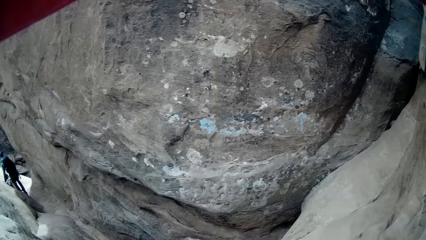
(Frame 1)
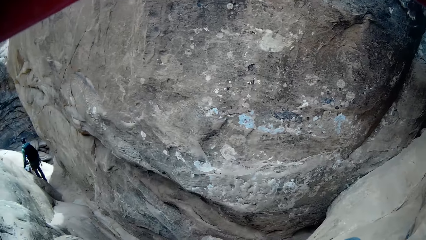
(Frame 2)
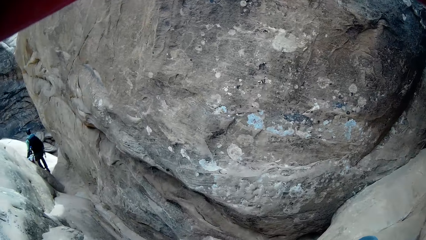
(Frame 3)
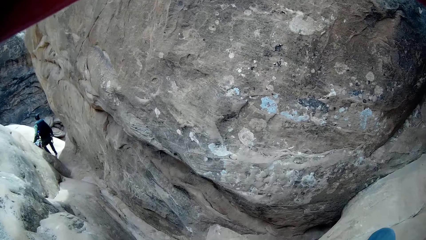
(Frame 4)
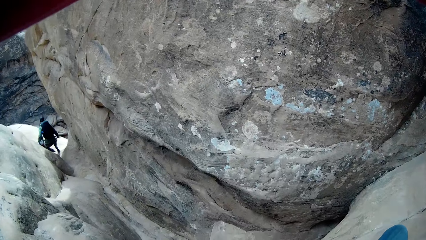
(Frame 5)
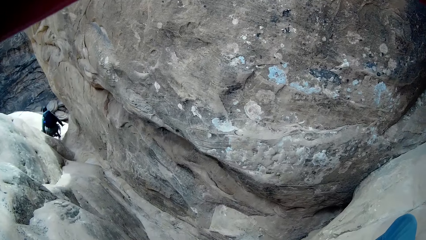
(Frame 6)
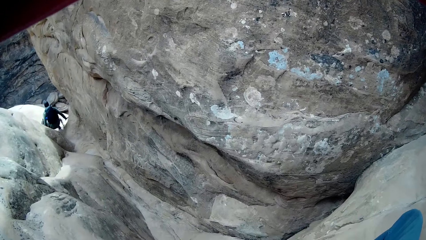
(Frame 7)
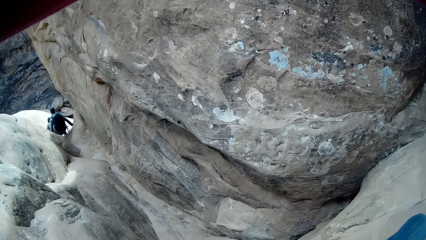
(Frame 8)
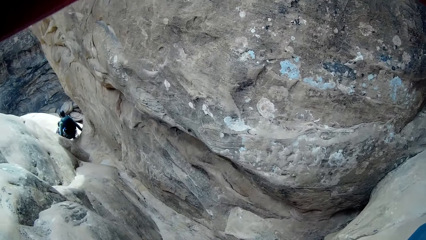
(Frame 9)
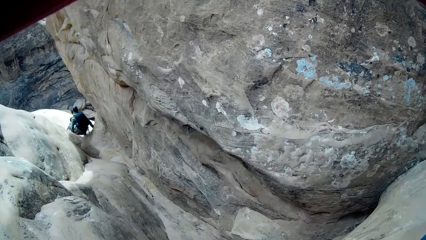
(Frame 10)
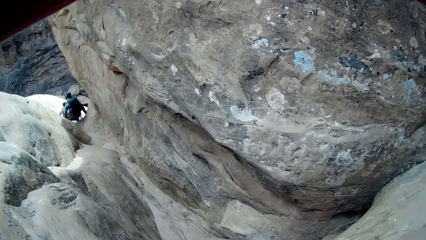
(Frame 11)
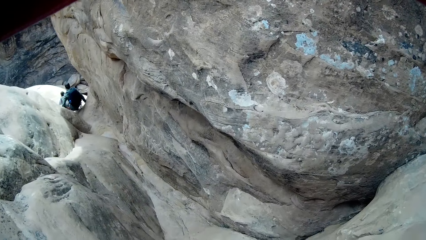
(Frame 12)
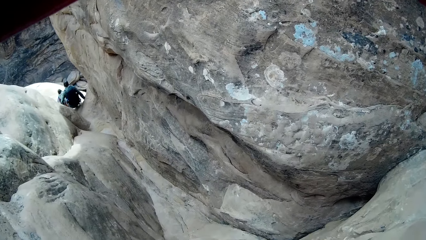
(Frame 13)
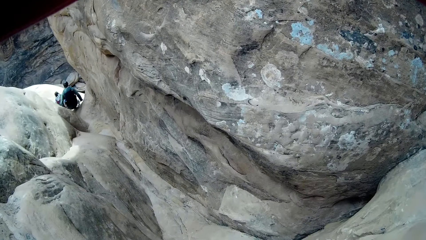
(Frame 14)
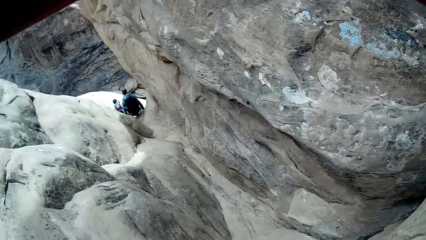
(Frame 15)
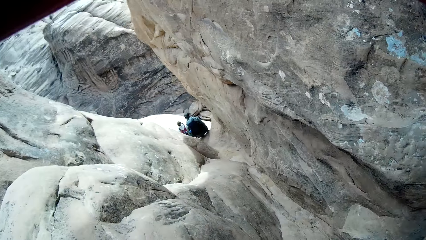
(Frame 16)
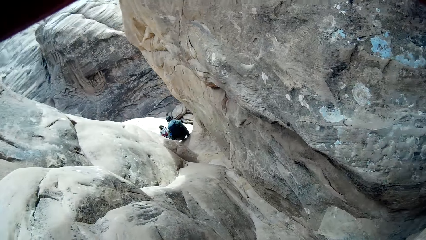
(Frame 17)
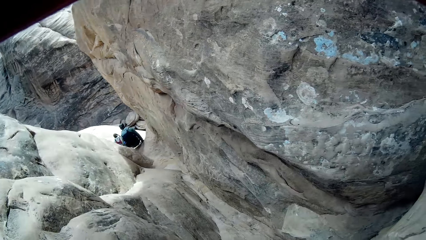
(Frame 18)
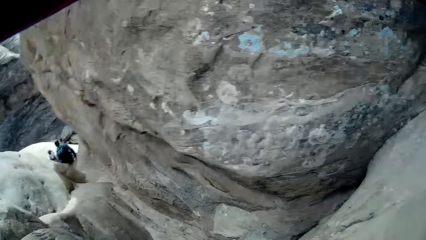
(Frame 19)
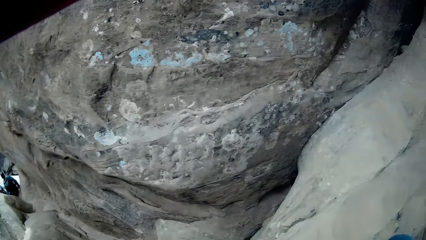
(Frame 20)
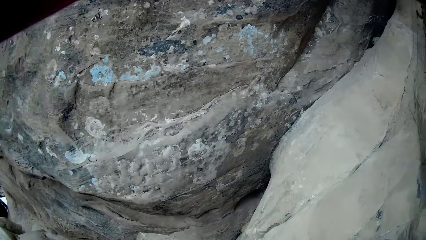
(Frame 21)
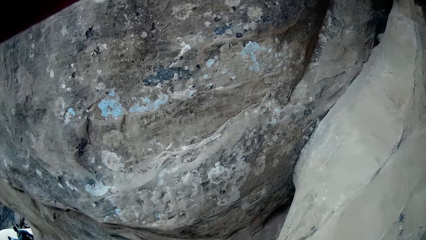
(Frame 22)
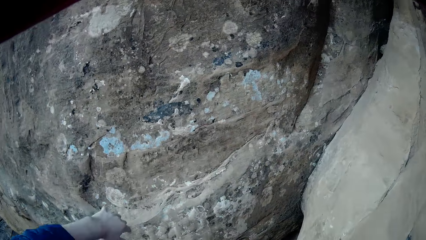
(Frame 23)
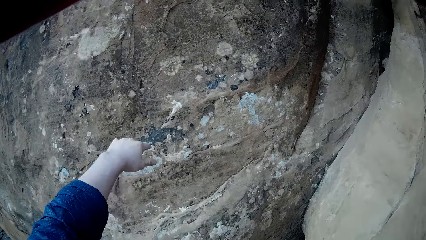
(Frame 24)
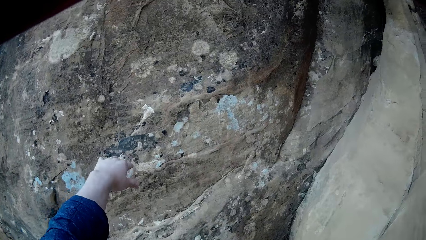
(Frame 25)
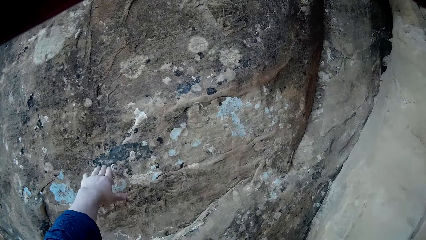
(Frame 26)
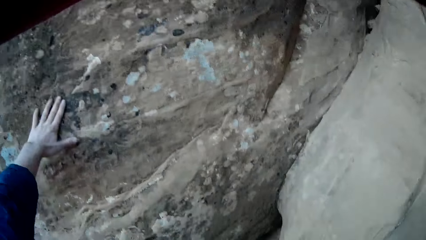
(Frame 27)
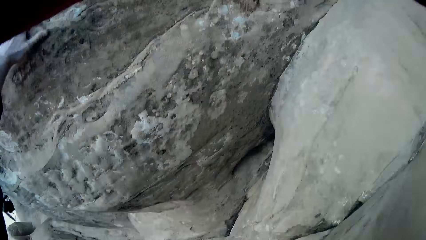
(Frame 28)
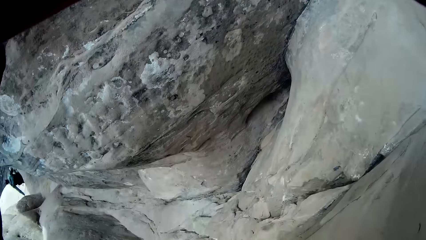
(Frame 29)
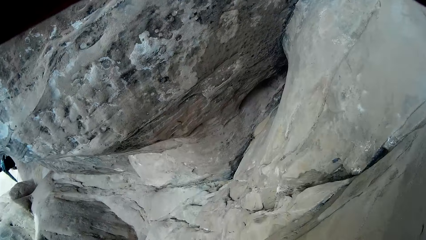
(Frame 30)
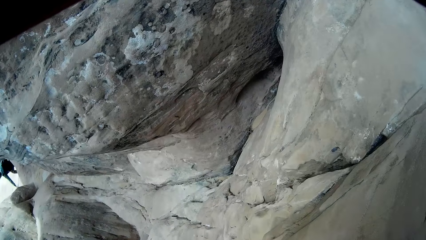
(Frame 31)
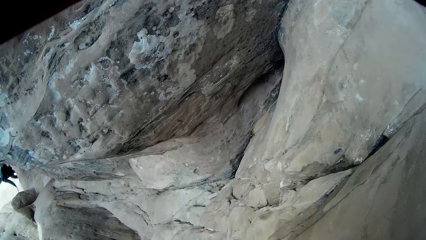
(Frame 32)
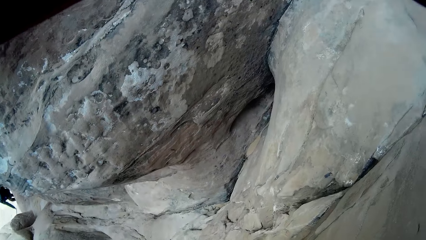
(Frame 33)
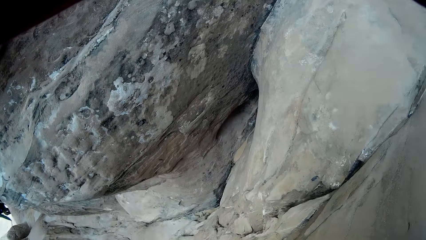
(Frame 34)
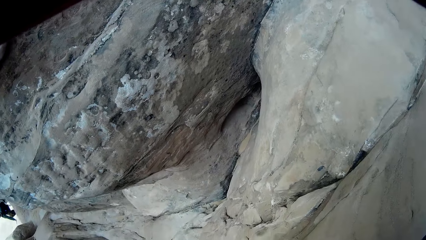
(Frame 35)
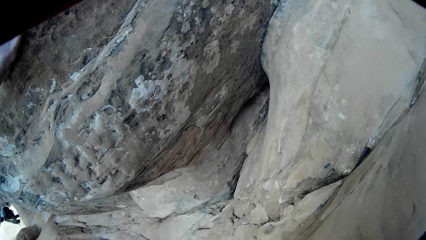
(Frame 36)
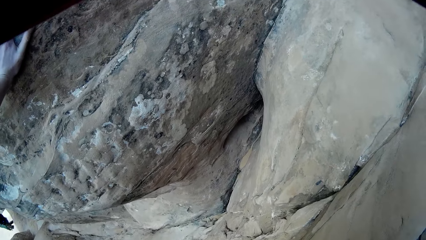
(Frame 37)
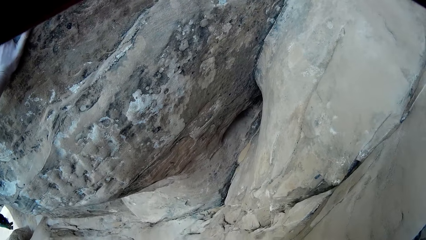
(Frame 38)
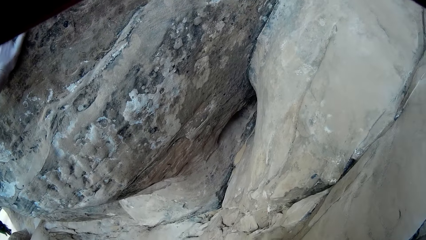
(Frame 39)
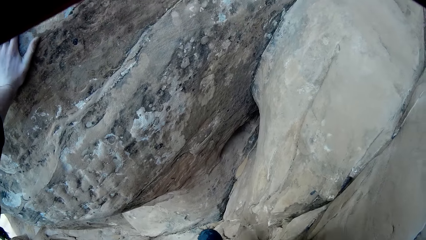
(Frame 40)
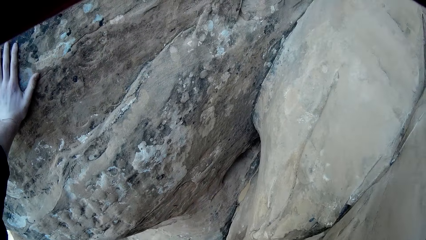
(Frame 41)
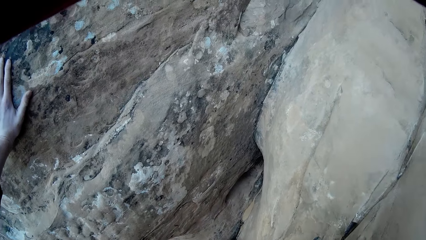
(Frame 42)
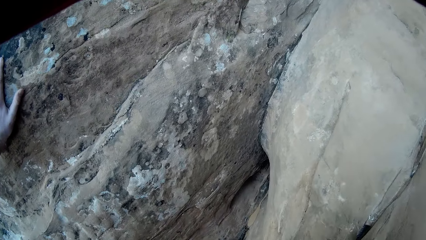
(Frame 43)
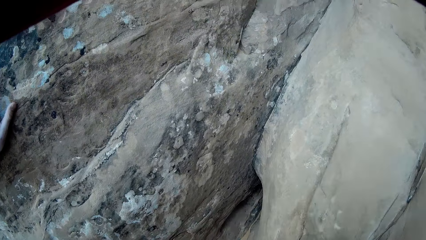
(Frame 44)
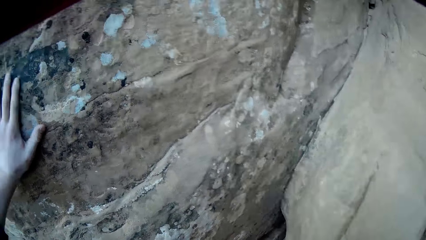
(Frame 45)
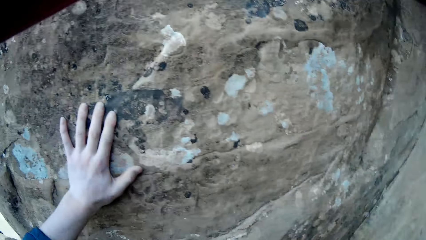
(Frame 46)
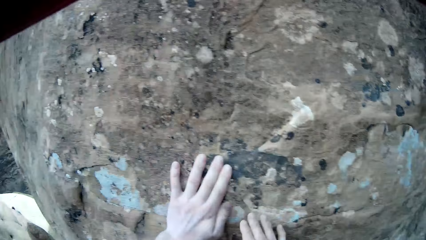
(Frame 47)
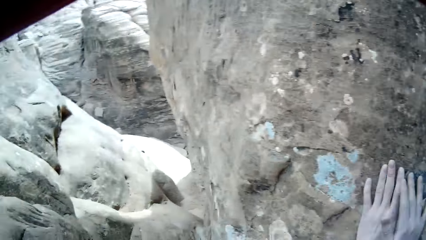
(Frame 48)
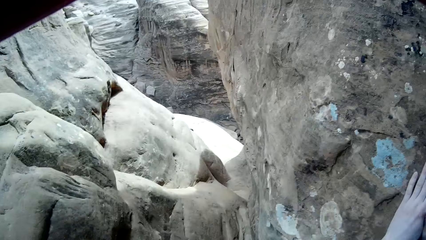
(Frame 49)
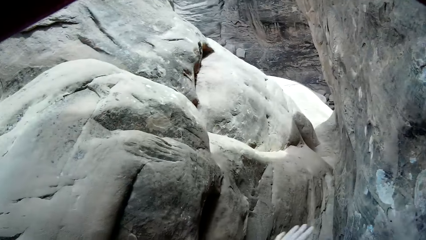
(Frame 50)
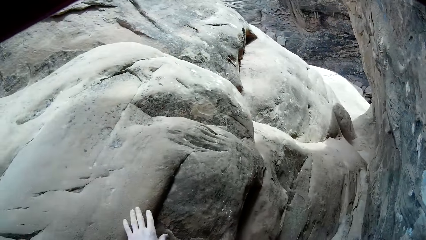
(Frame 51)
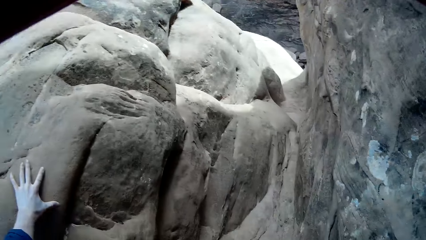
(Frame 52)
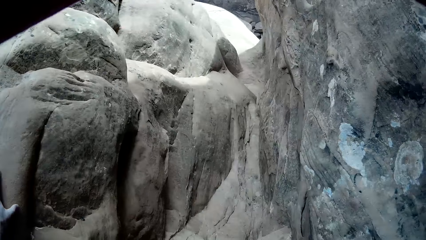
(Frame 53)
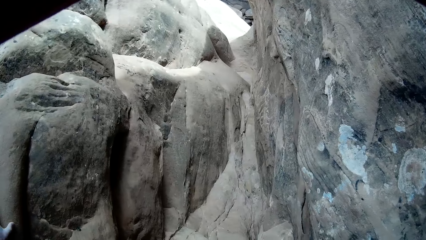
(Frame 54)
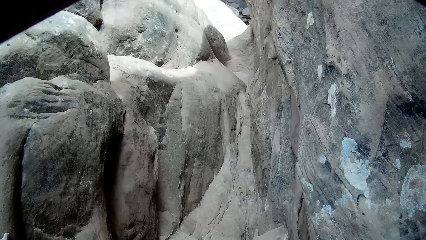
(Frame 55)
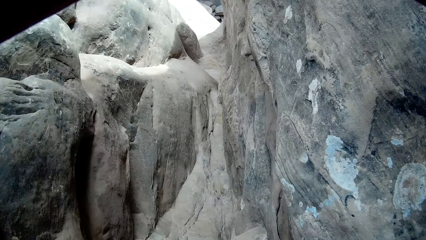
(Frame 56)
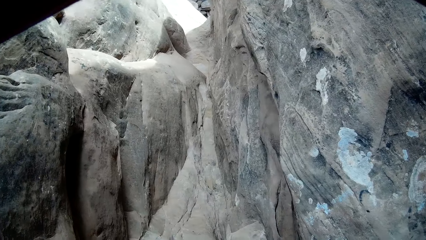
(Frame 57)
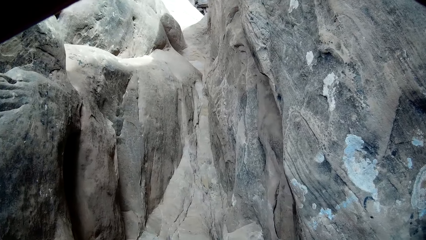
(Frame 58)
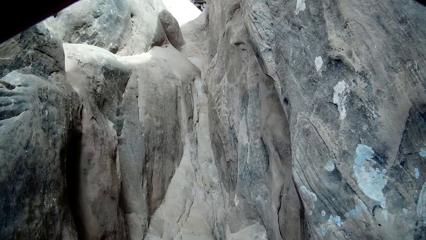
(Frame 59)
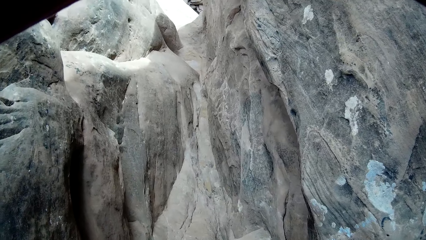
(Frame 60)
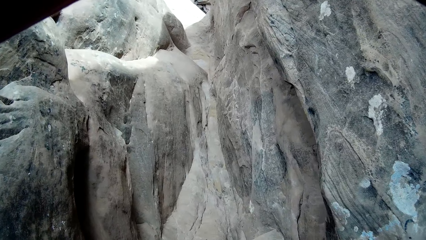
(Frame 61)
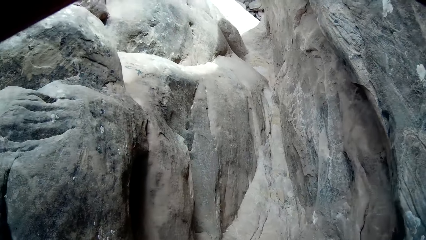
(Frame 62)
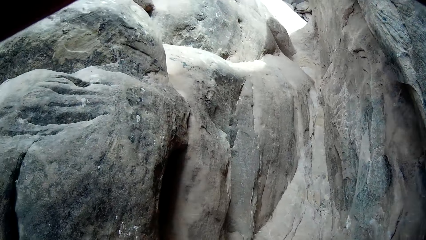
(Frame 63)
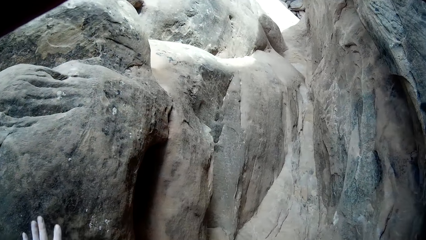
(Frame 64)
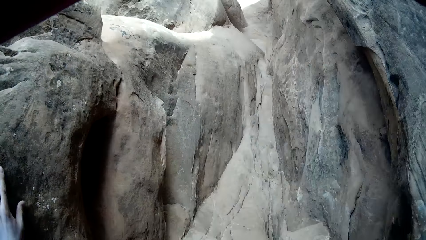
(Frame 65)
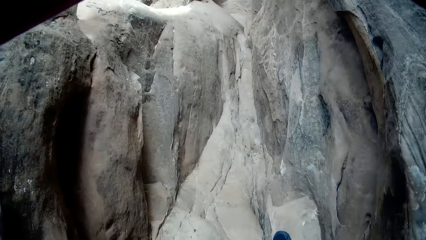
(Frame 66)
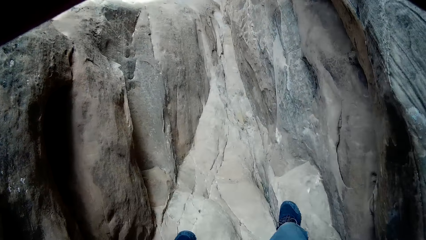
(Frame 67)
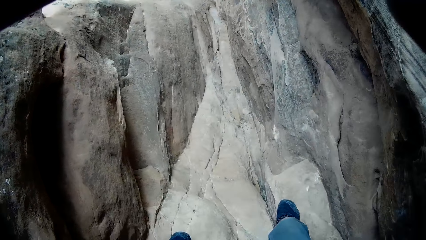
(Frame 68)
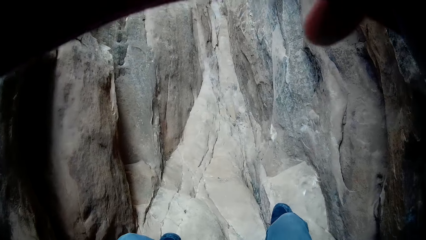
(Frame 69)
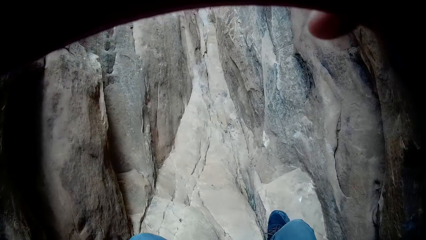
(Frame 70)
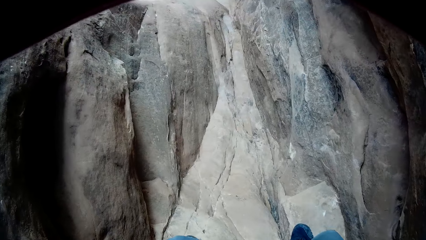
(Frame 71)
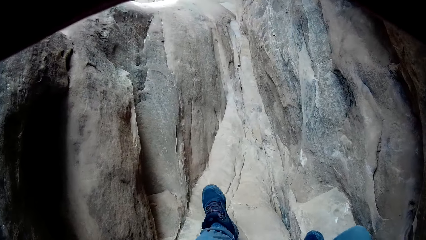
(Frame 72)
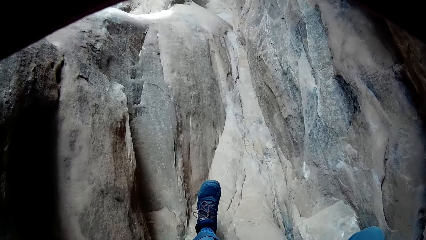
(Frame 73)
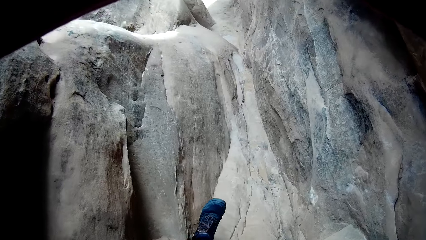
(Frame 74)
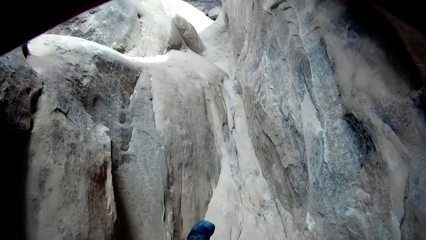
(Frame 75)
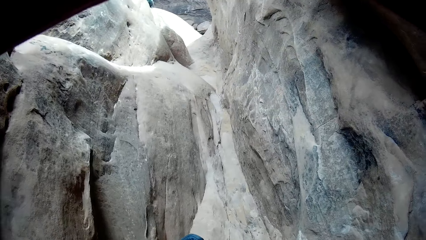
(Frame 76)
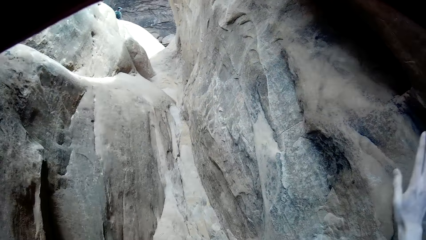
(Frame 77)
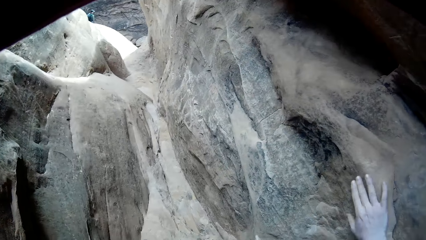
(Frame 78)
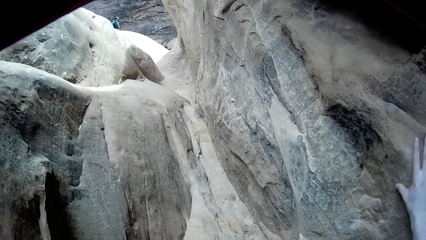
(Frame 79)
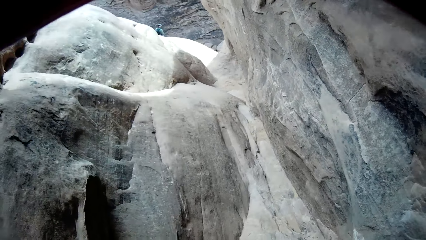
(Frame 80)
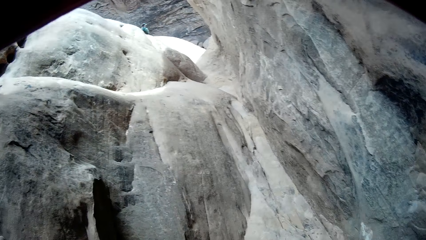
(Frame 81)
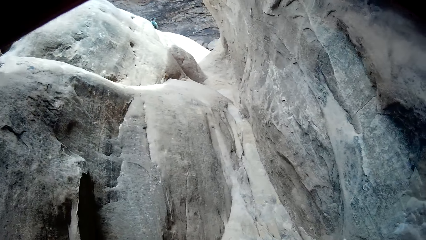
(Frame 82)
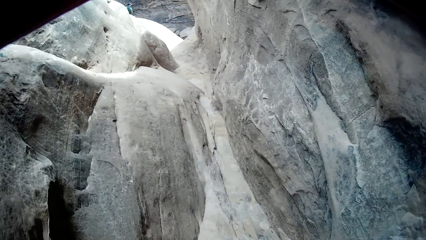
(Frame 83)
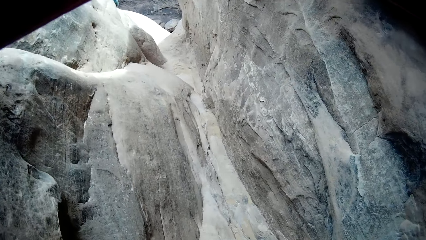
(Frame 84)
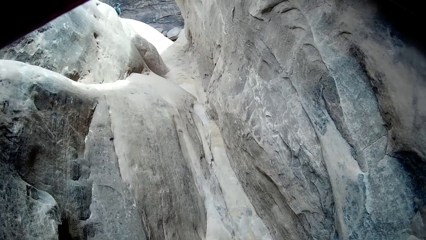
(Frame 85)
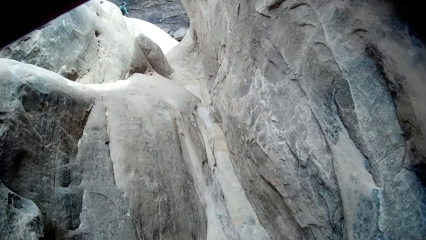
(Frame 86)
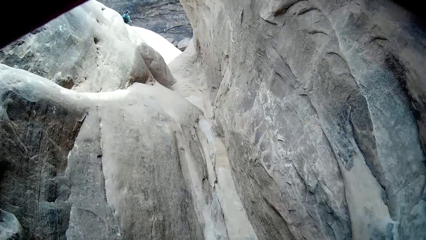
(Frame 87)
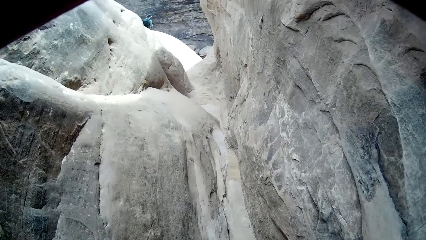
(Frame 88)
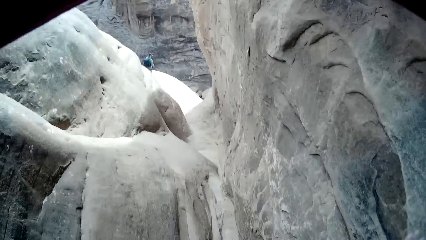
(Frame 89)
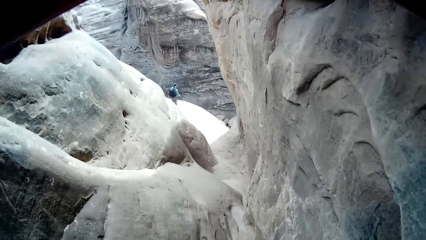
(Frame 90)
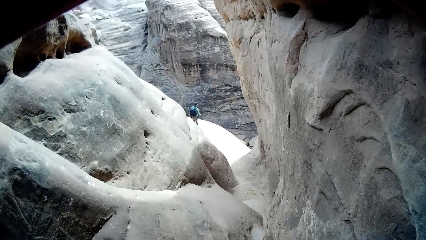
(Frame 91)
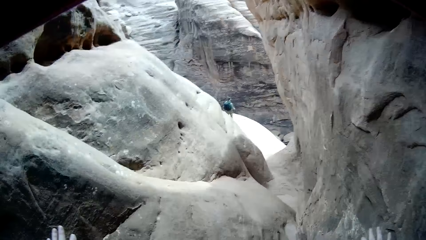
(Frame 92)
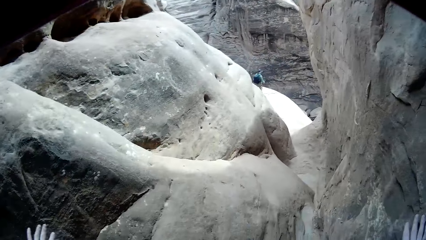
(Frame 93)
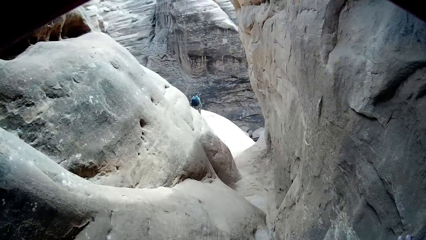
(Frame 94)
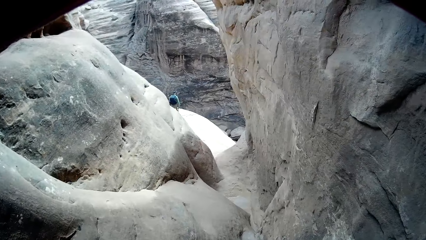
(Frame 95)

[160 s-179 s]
The camera wearer moves down the rock. He places his left hand on the rock. He places his left hand on the rock again. He adjusts the camera on his head with his right hand. He climbs down from the rock.
